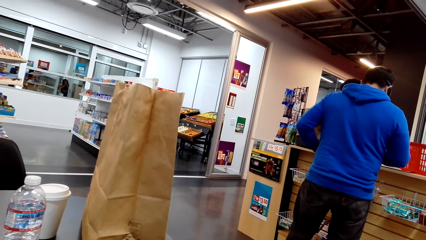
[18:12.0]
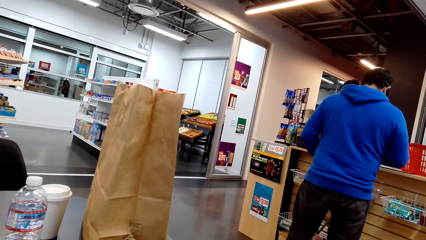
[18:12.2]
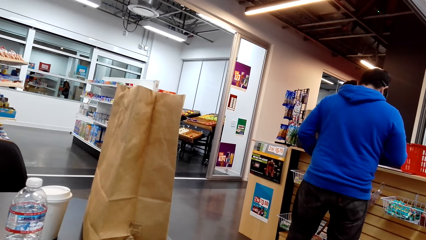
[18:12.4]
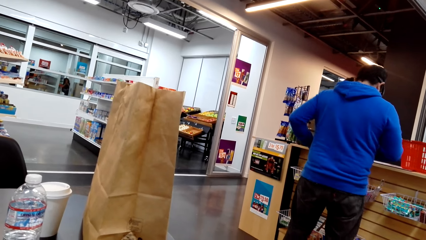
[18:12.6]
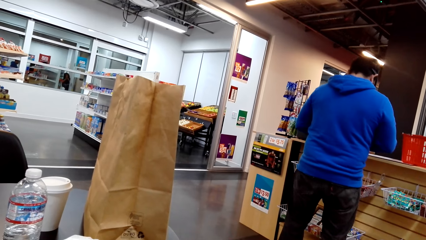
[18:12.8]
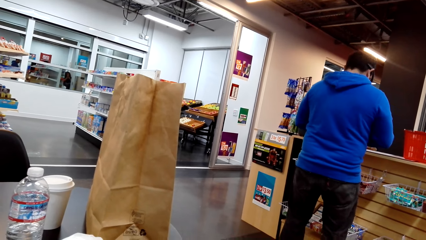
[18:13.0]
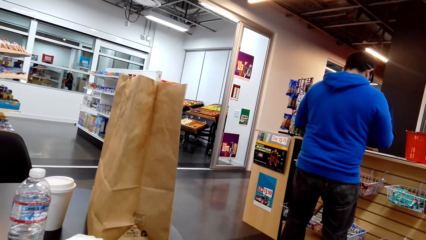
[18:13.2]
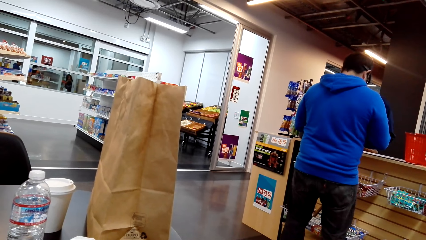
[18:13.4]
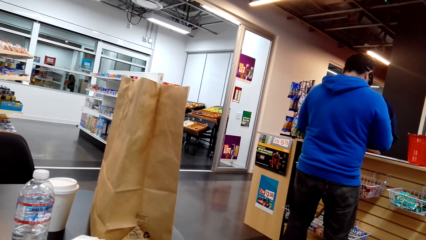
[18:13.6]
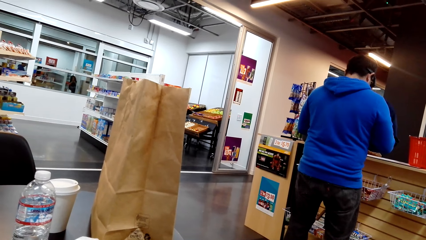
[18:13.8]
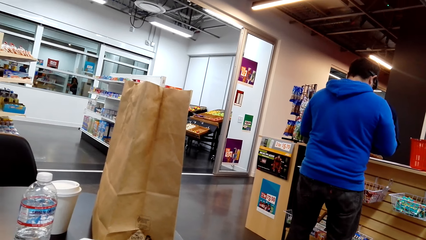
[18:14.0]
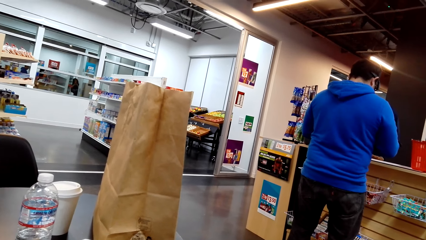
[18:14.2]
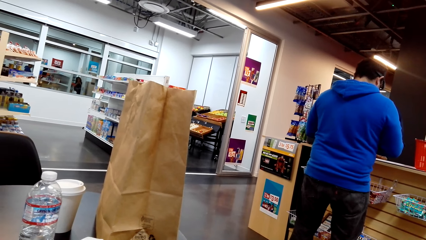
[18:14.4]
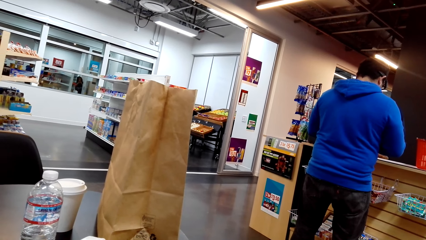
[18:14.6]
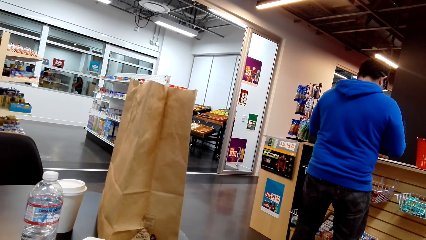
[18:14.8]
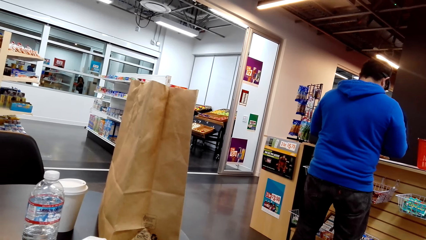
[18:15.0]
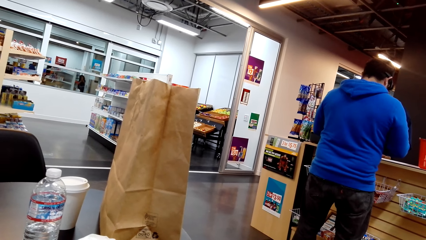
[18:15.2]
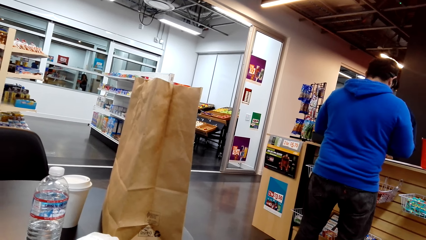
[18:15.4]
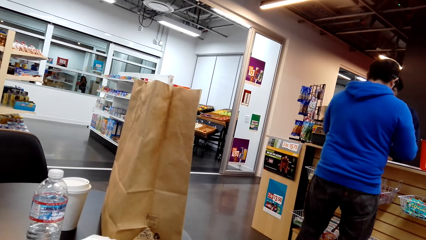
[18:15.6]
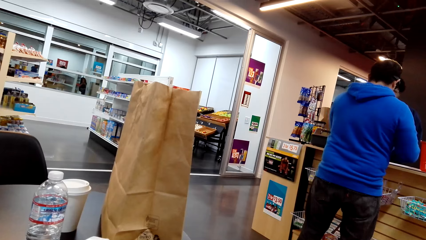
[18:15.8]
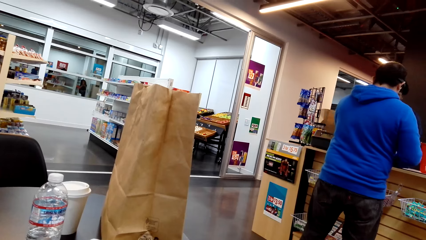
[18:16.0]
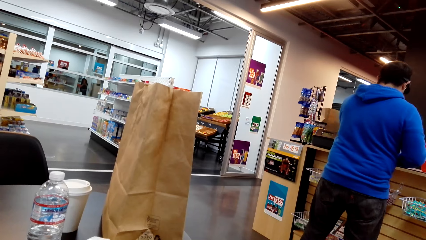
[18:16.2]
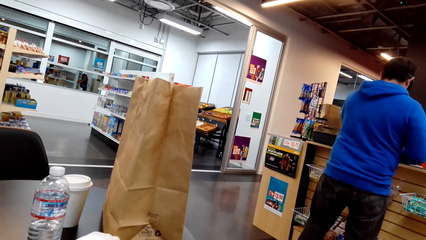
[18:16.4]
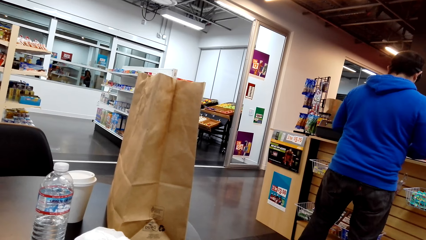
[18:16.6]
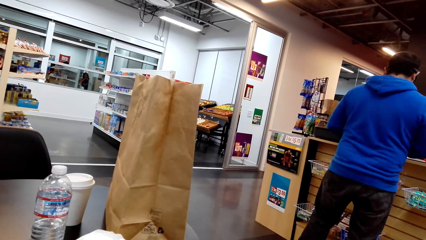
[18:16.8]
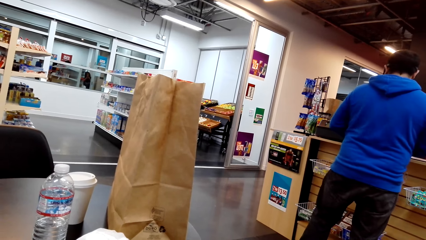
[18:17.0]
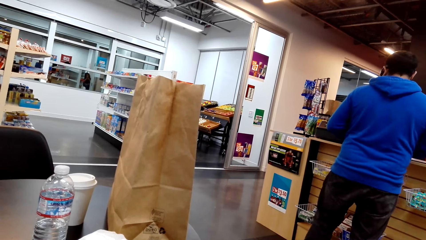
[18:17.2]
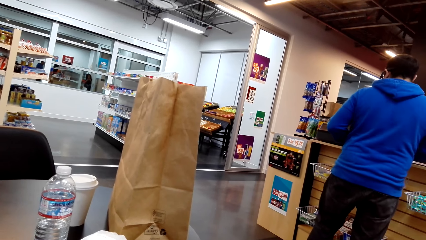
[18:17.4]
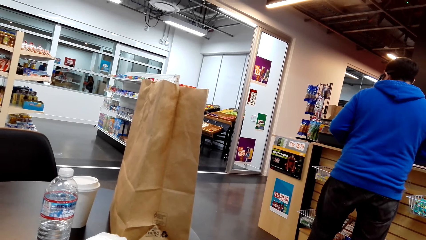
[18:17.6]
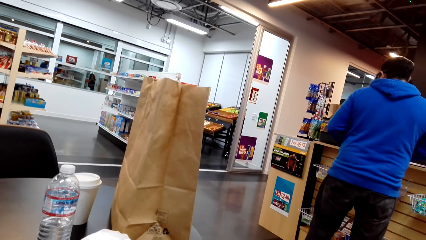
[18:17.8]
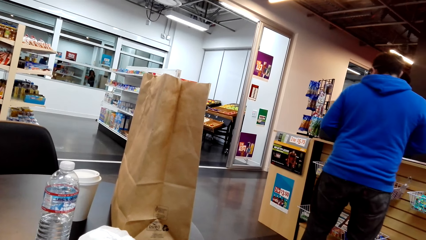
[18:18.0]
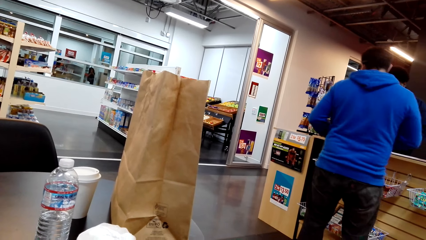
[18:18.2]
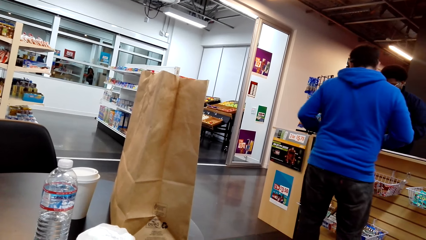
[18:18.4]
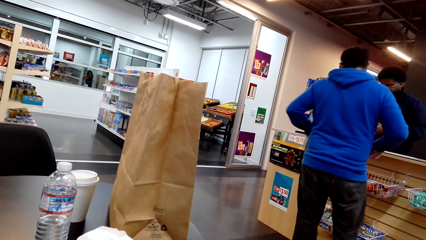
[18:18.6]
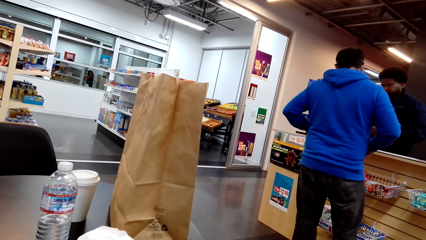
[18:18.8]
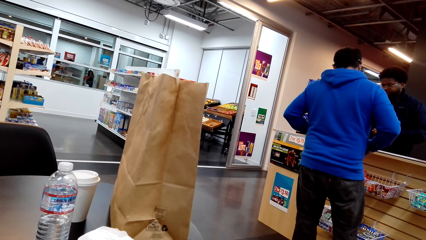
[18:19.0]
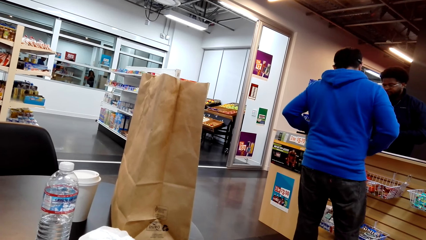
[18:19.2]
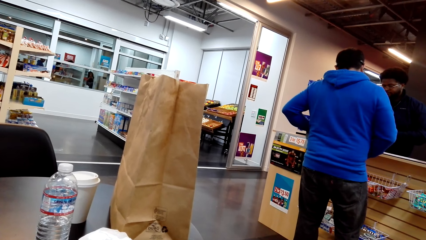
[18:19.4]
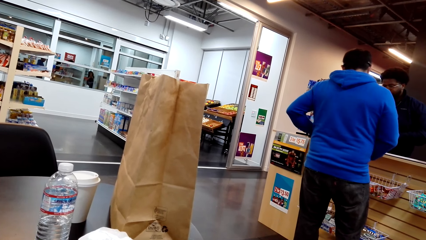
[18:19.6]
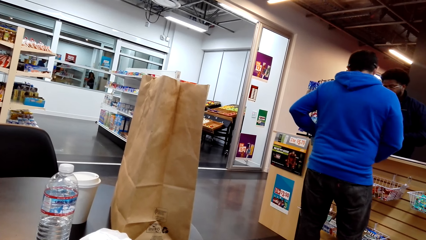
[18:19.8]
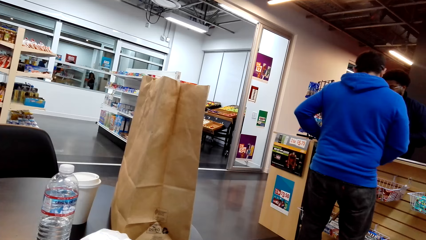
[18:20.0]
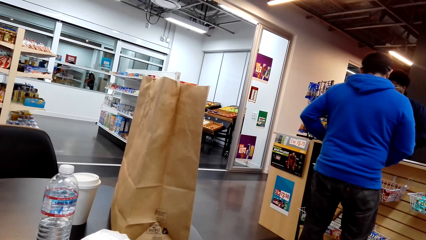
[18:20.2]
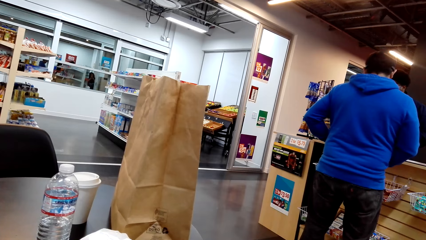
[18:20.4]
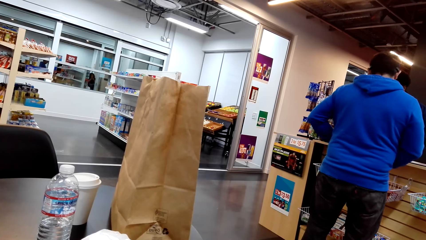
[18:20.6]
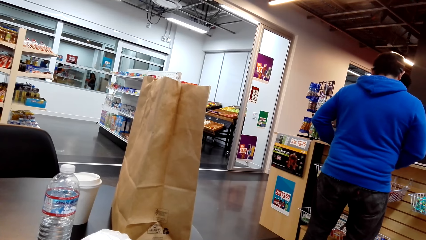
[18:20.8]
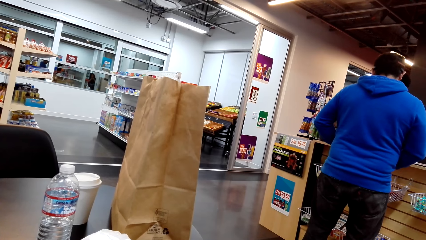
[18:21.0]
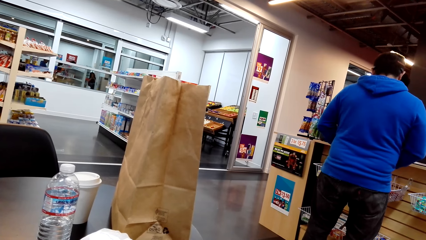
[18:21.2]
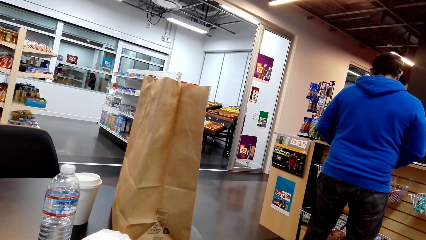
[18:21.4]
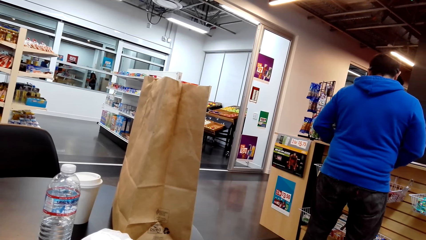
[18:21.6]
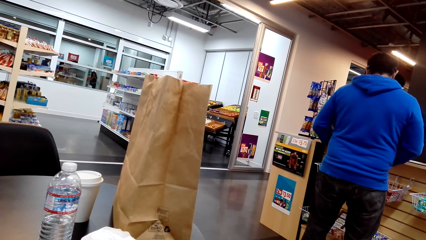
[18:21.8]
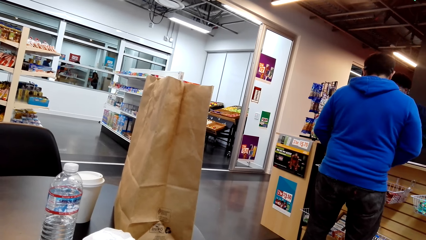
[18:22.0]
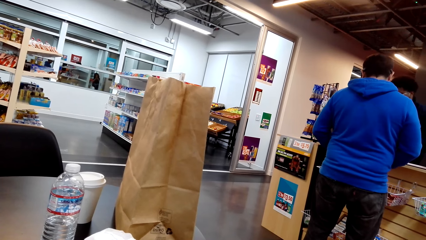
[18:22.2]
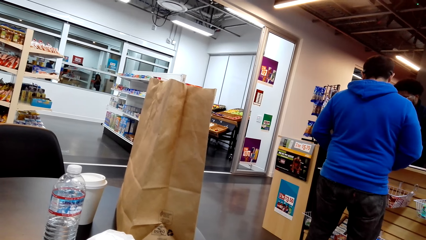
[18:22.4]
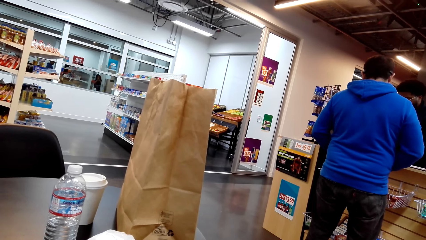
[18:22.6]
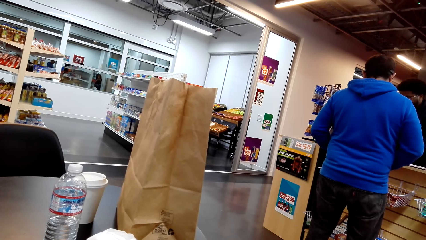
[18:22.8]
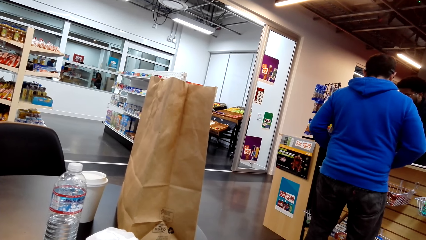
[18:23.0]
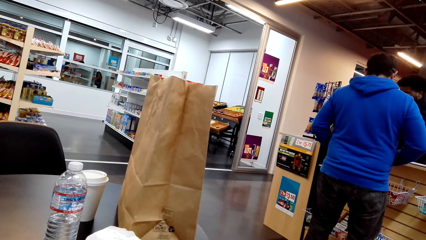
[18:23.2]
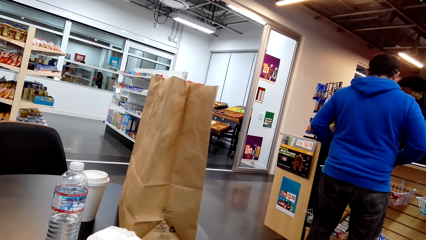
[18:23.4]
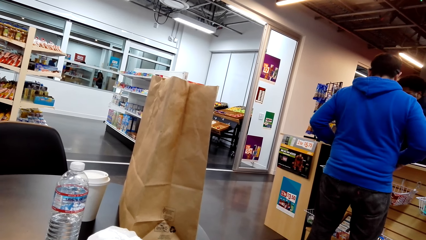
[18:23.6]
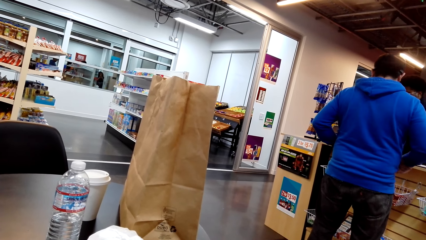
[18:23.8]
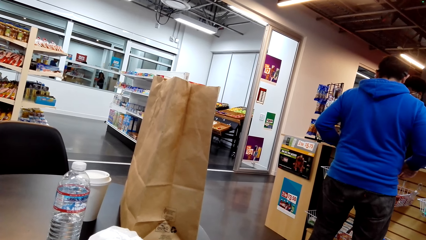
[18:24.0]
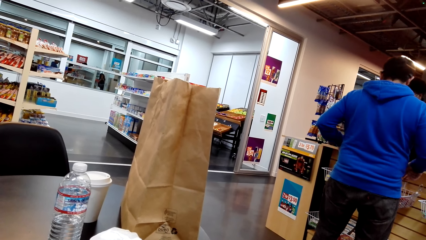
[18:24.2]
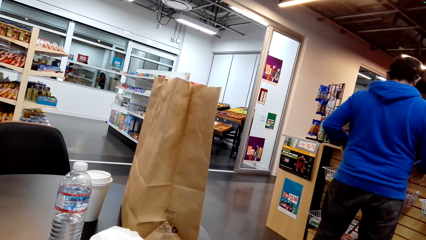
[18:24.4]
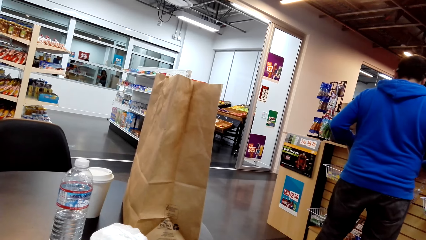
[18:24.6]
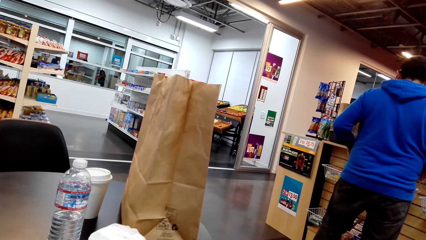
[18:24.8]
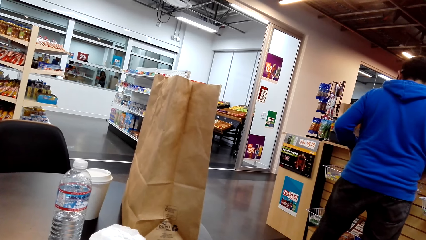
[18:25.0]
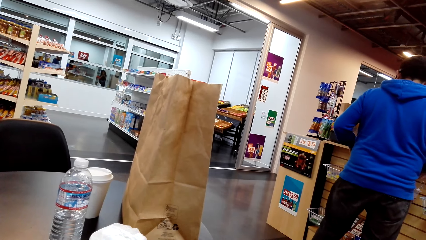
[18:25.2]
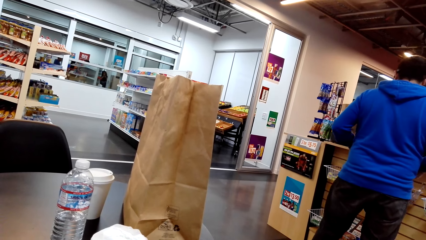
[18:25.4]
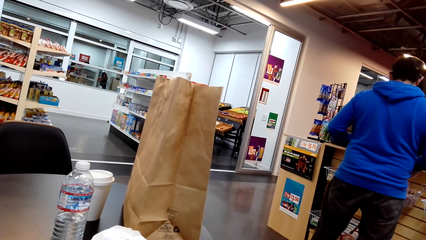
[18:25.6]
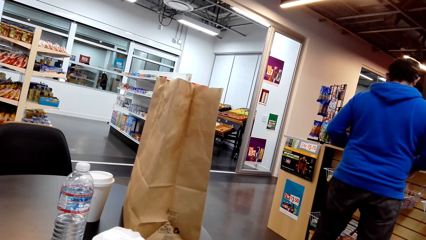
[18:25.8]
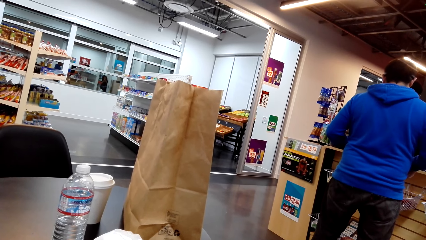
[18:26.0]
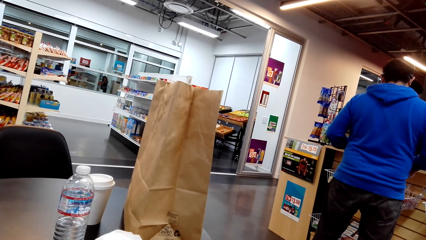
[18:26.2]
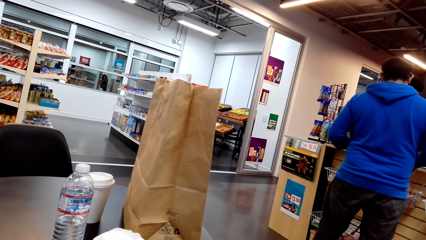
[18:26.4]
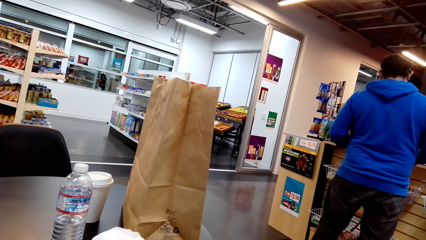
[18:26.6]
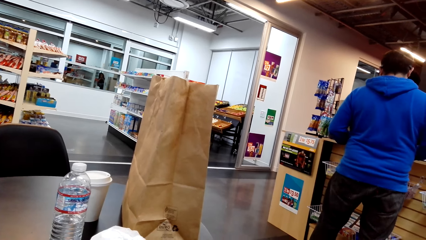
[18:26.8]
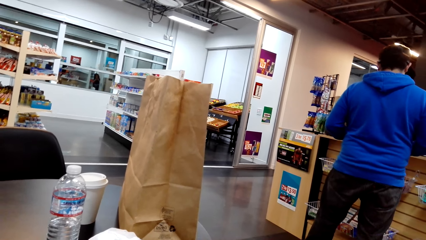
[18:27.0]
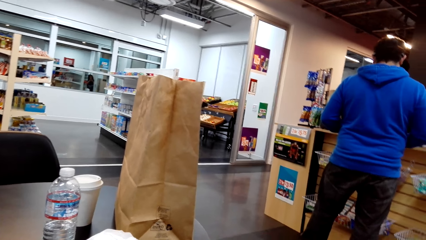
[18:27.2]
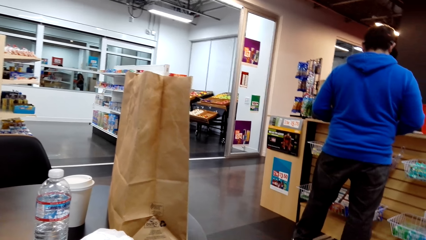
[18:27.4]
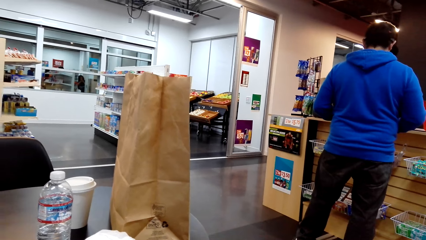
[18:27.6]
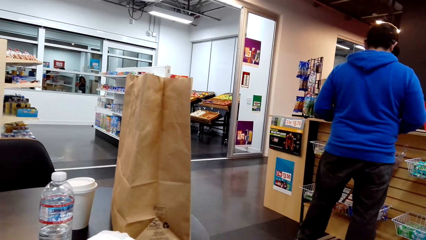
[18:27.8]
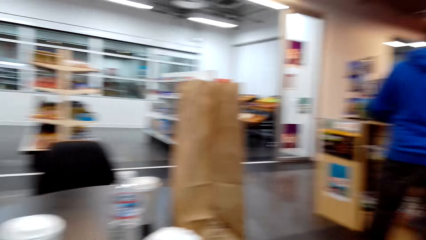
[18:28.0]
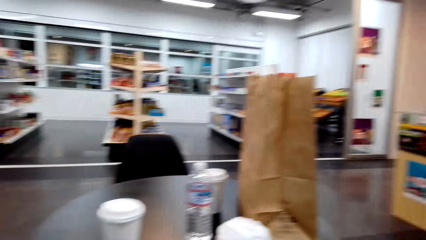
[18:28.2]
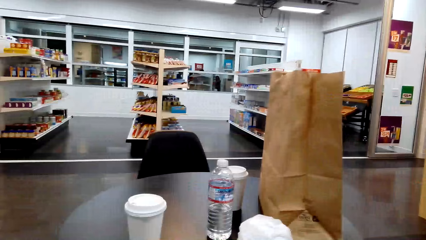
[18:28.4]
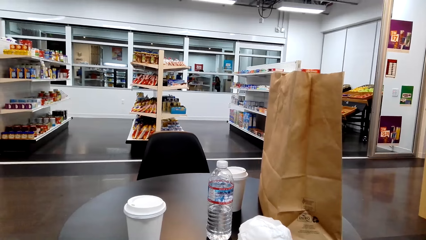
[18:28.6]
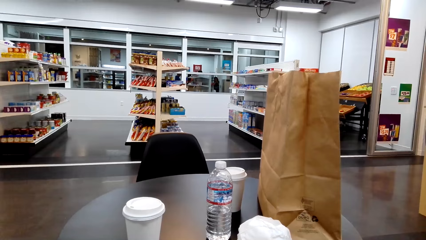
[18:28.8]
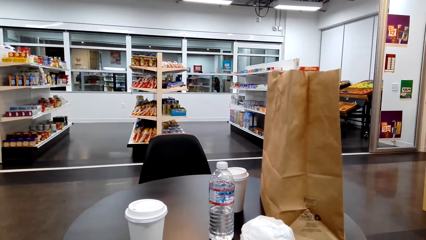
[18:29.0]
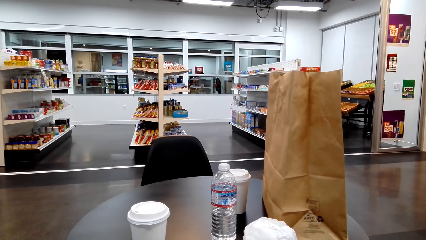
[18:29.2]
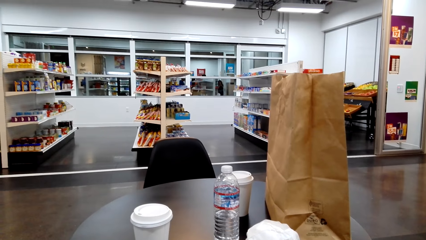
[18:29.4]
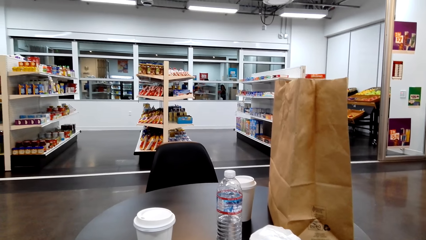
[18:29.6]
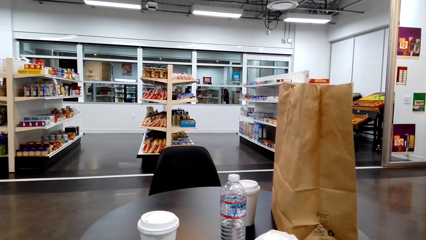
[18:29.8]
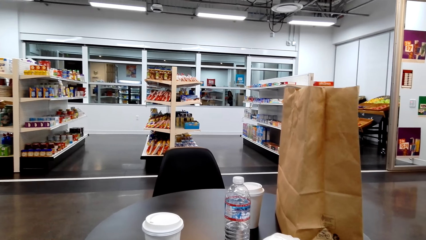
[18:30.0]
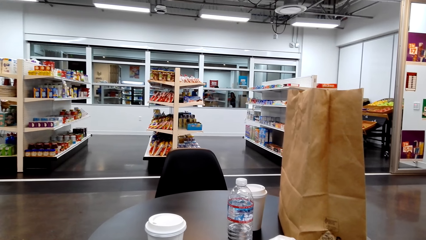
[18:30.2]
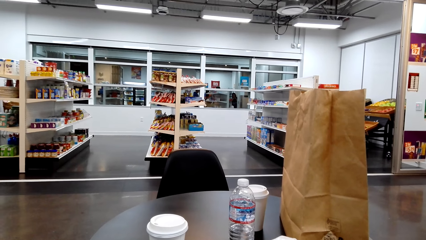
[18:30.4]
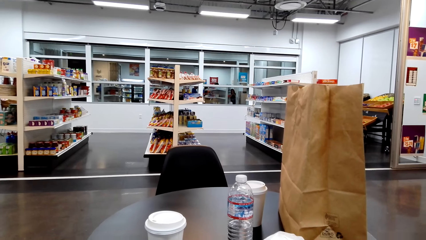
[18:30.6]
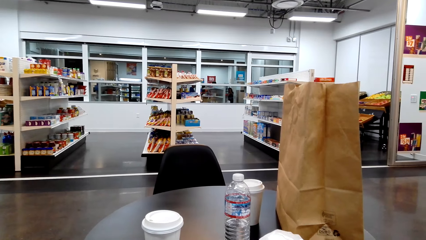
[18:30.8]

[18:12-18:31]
The camera wearer looks around.
